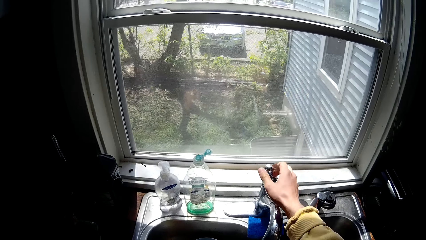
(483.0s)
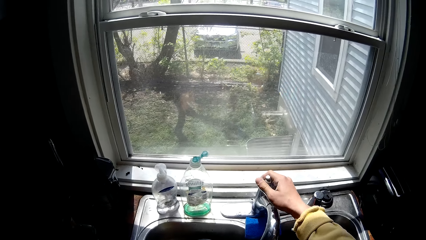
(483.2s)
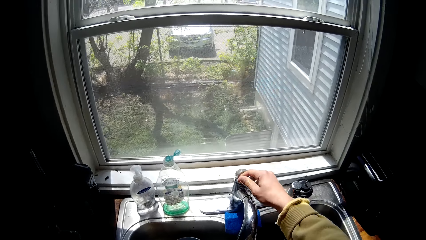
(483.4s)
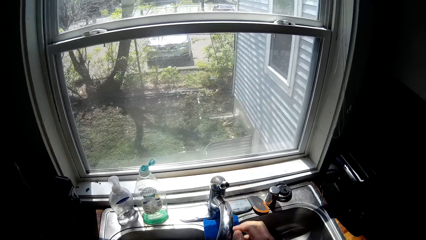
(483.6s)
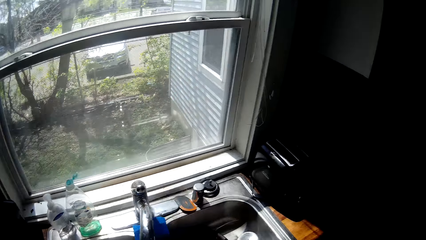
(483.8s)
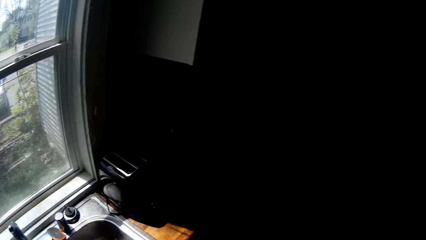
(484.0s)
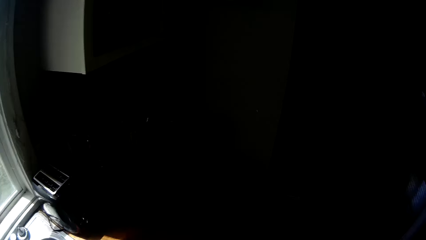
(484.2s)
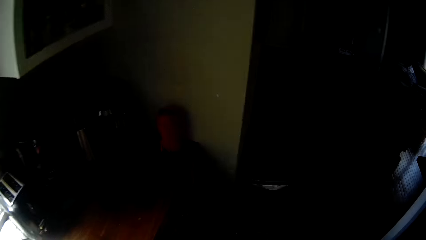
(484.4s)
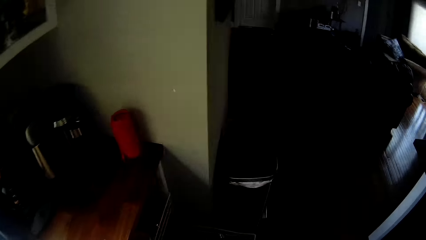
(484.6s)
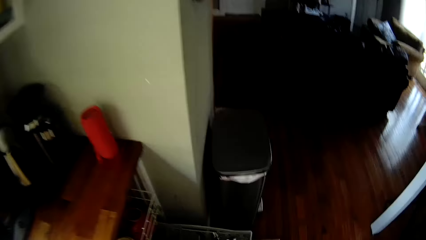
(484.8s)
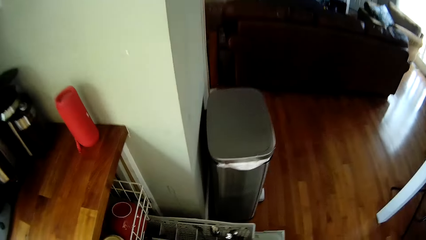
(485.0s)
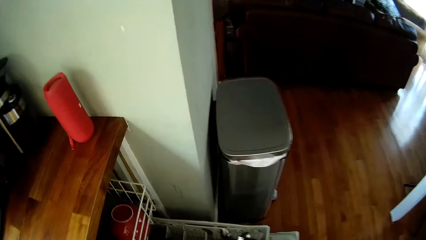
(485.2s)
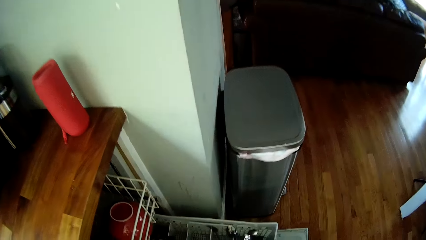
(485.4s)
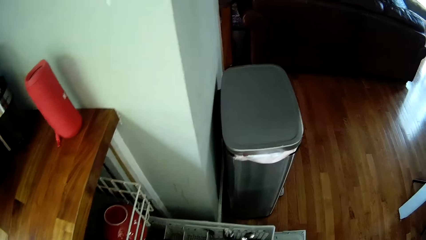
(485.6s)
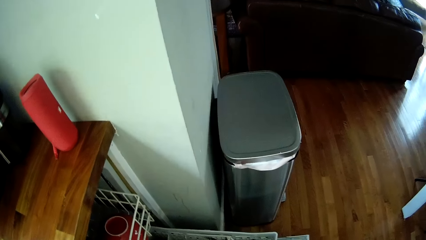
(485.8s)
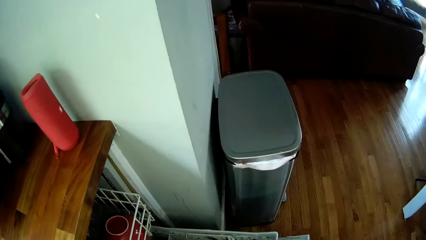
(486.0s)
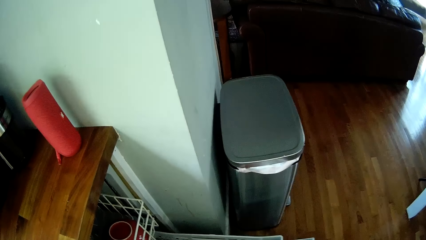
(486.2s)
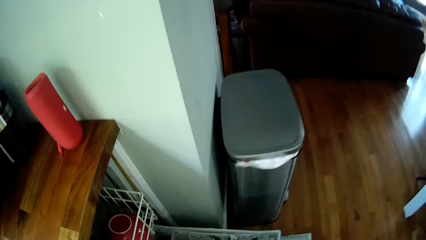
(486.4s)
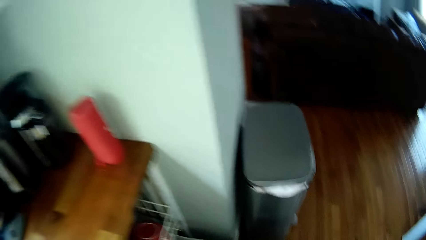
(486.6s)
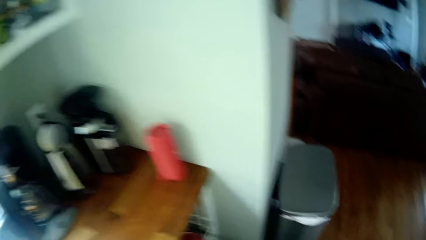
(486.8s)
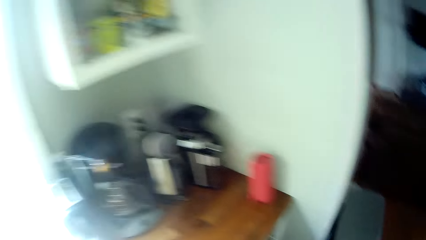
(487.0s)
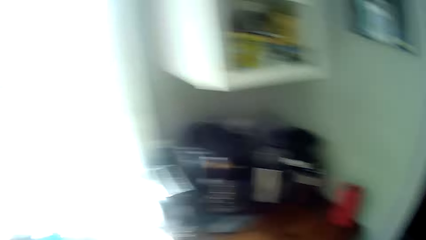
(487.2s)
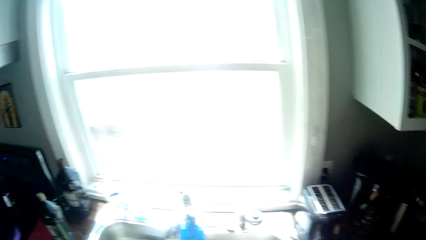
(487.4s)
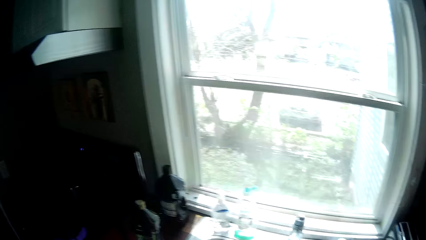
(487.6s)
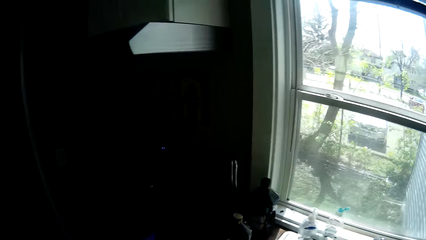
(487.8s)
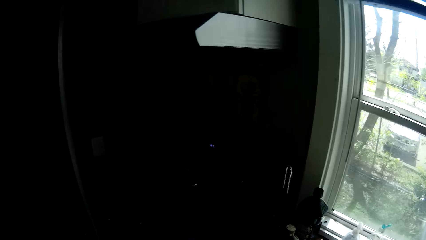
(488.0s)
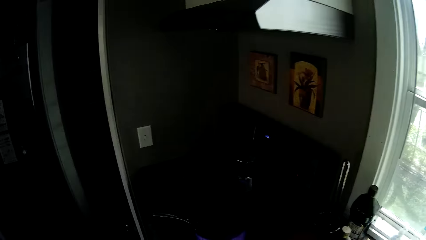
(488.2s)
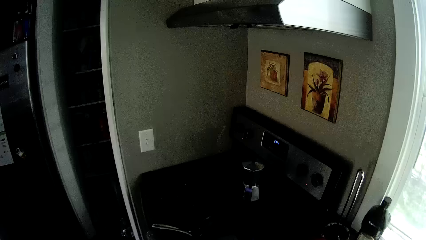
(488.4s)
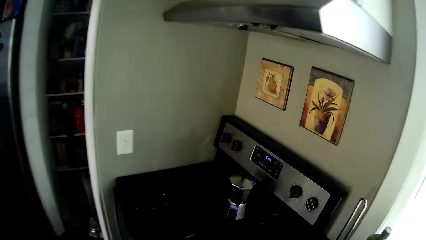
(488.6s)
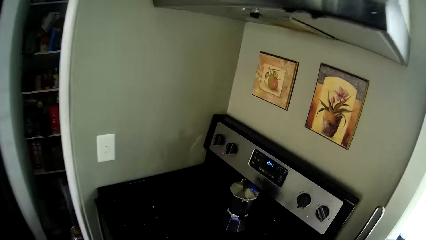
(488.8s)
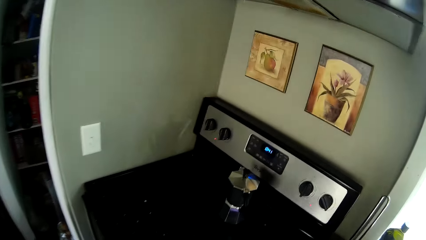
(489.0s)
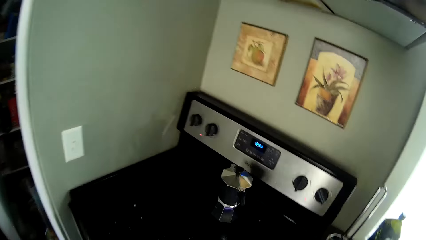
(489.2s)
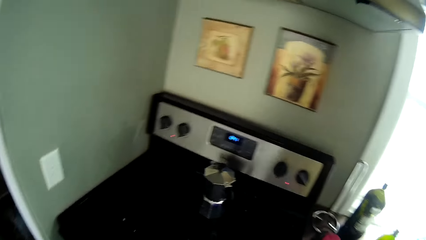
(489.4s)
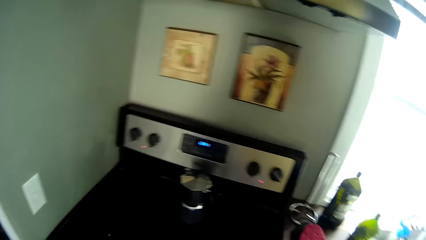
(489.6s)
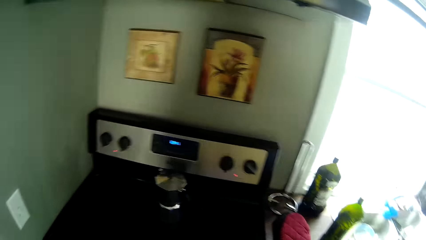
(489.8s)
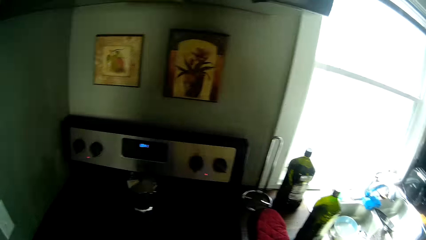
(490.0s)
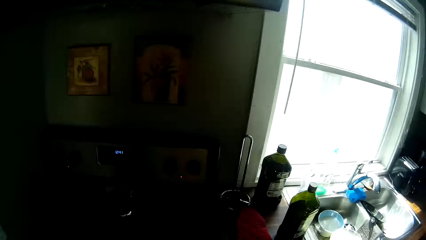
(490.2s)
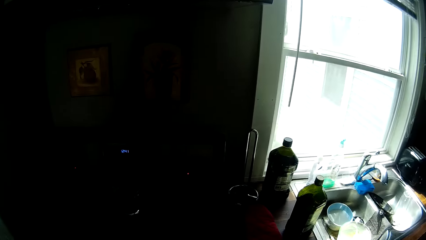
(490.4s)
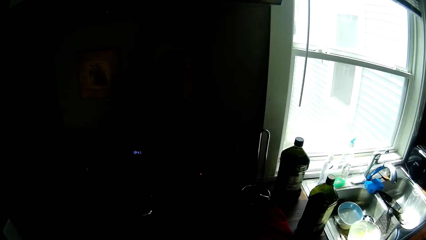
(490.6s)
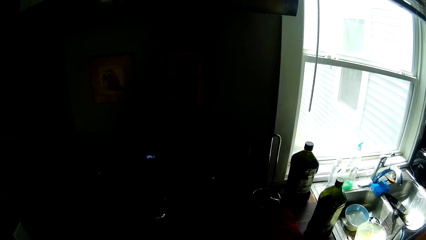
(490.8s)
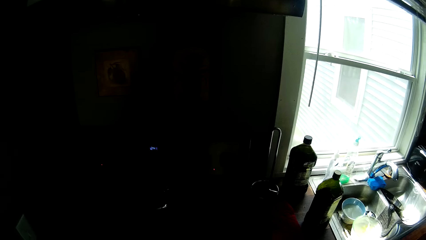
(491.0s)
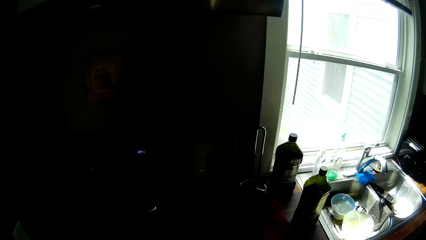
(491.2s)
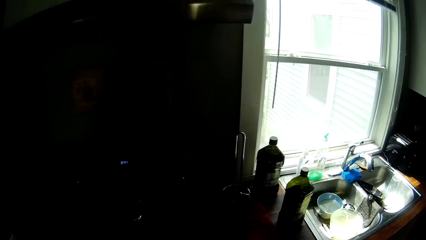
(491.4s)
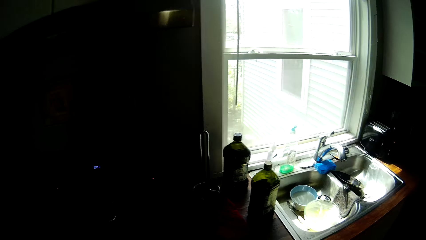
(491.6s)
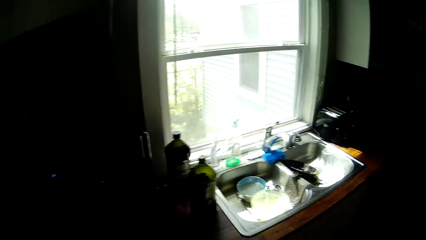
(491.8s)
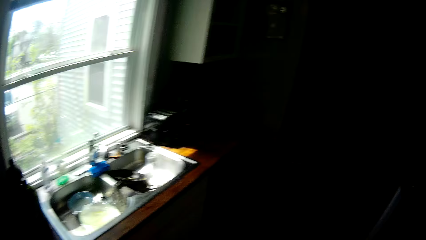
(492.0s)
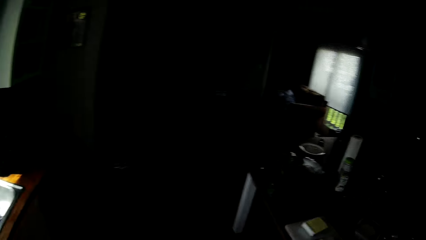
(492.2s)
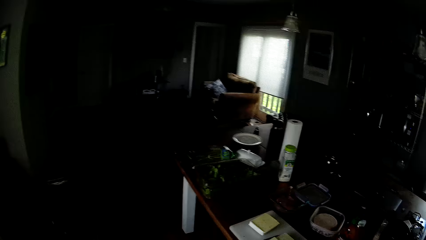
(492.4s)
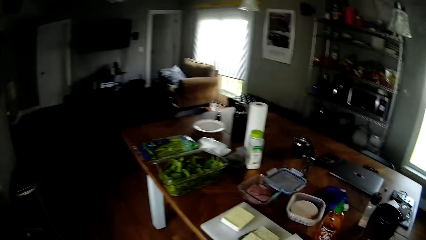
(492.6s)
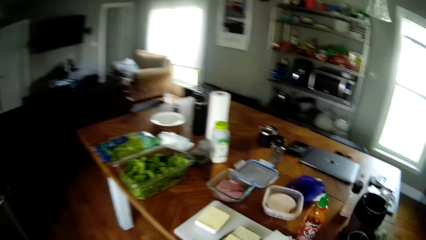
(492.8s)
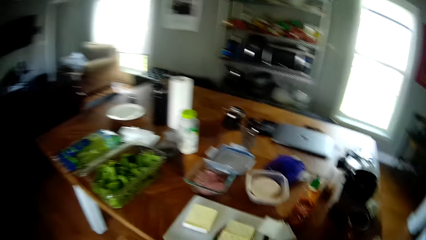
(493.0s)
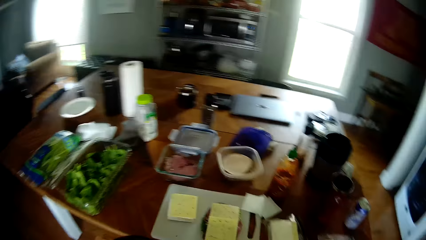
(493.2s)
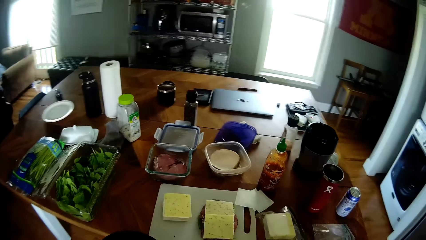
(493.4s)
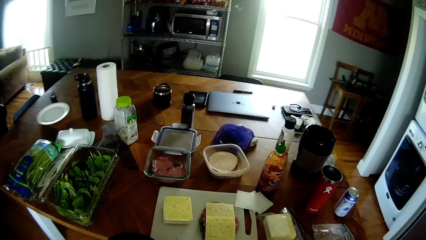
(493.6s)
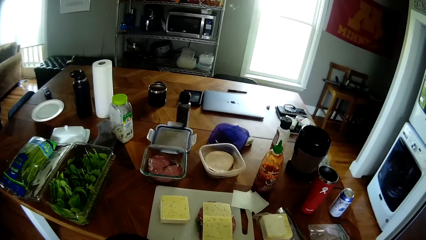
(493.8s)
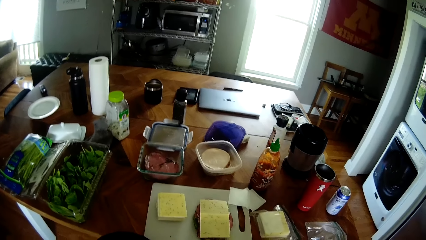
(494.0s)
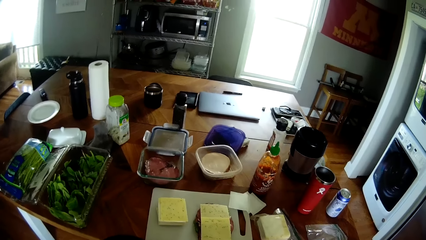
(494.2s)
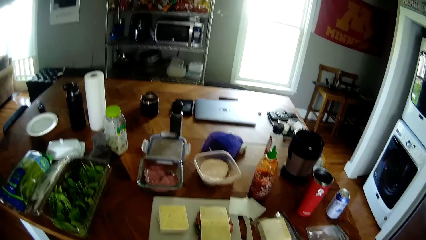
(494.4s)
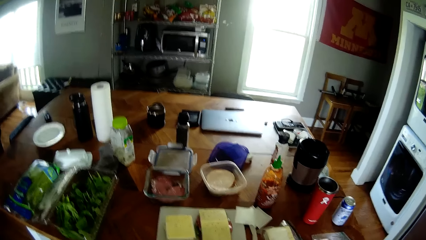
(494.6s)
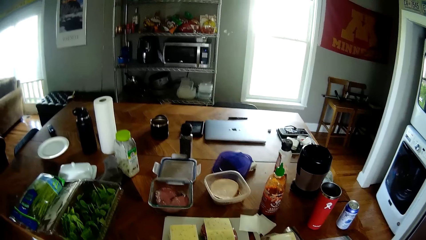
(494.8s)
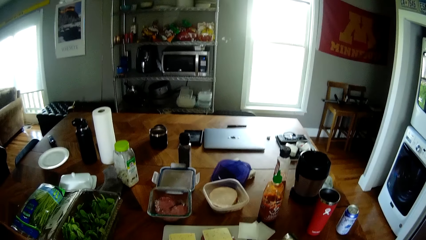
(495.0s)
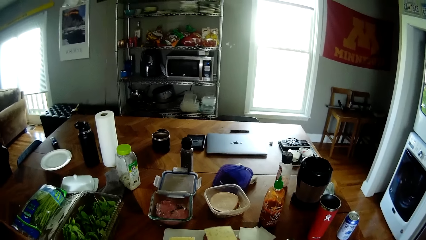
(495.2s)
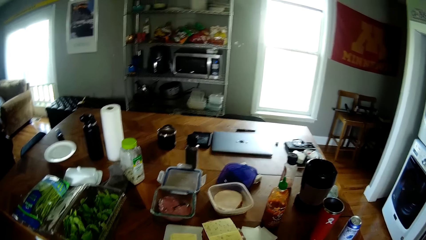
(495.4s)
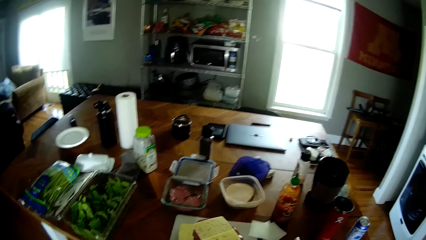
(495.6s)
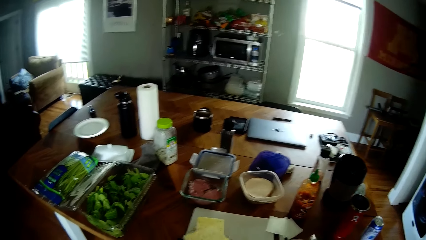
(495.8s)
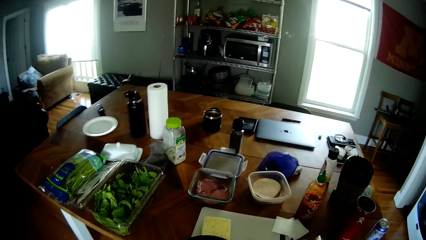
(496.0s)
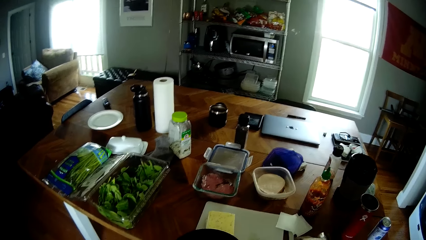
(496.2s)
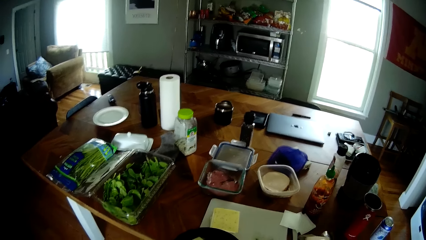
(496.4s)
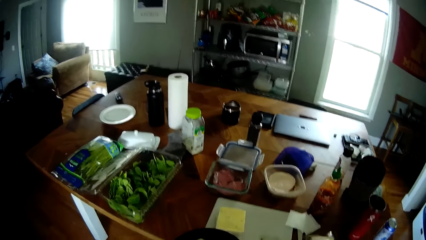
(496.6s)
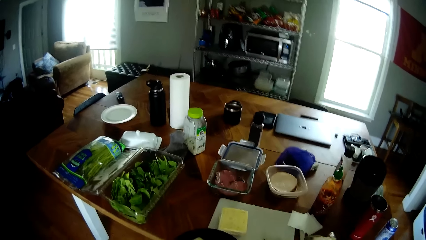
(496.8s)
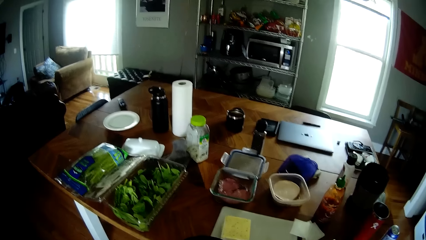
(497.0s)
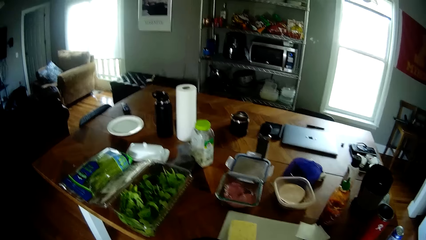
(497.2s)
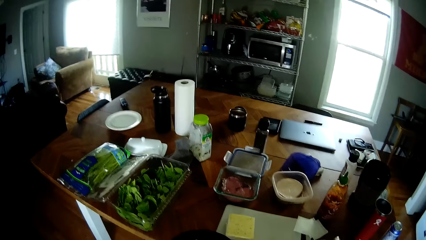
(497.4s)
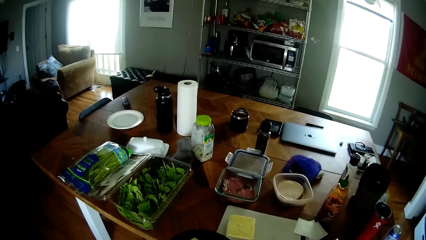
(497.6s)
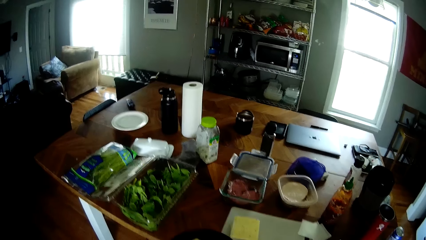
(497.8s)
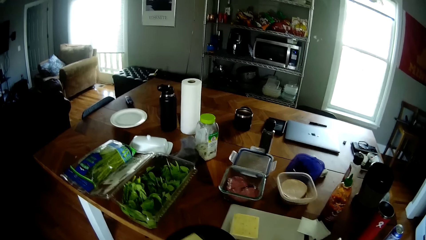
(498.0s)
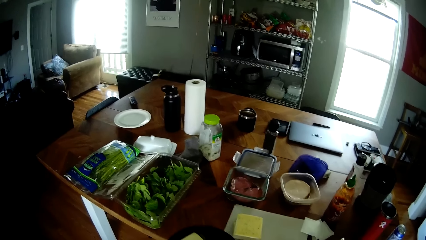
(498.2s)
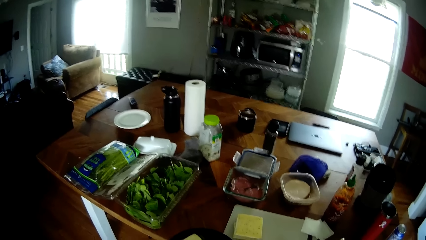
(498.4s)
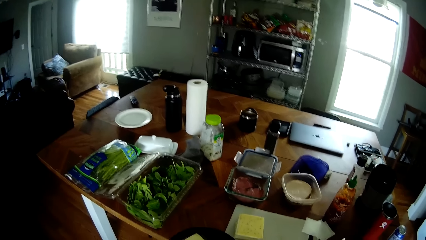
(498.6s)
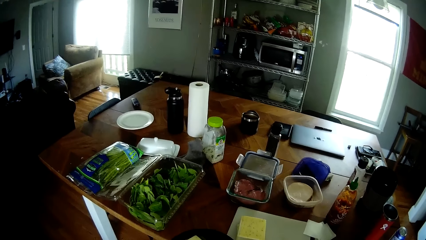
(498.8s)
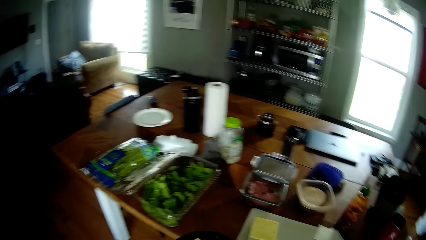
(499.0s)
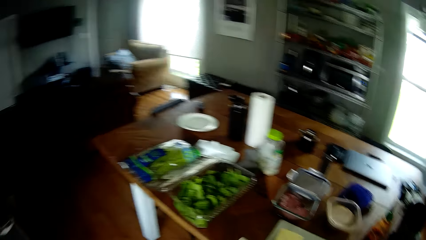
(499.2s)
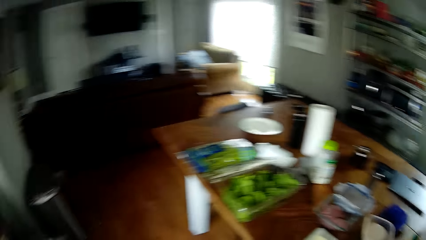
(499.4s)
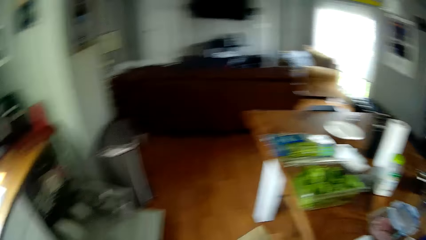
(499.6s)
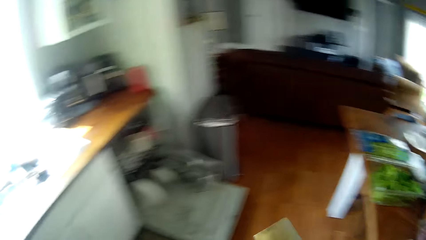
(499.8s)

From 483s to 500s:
The camera wearer turns off the tap with his right hand. He bends beside the cupboard. He puts the plate on the rack. He moves away from the cupboard to the cooker. He hits the plate on the cooker. He moves to the dining table. He picks up a pile of food on the board on the dining table with a knife. He puts the food into a pot. He scrubs.
